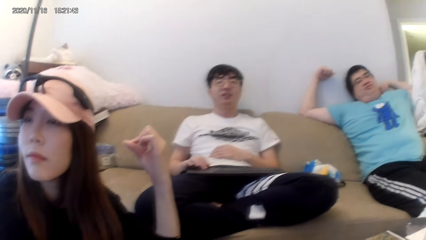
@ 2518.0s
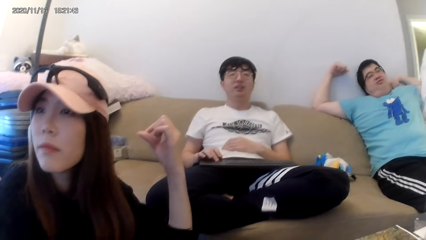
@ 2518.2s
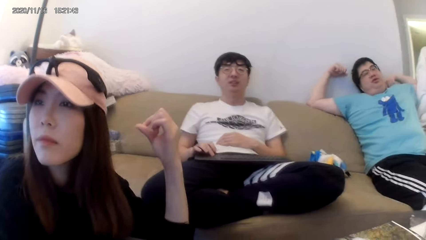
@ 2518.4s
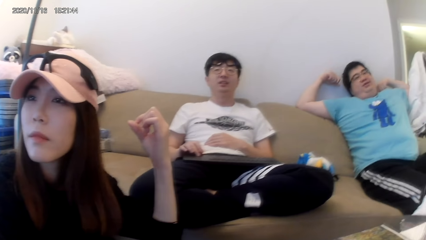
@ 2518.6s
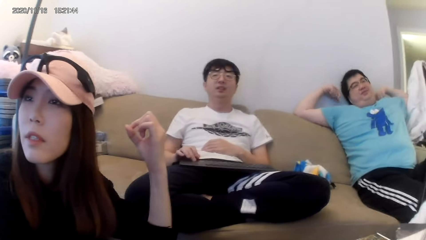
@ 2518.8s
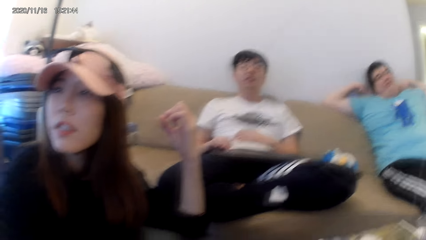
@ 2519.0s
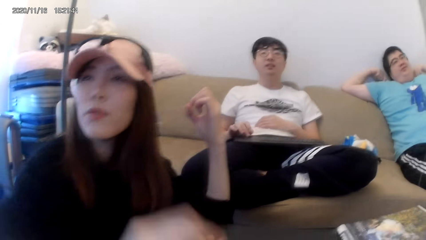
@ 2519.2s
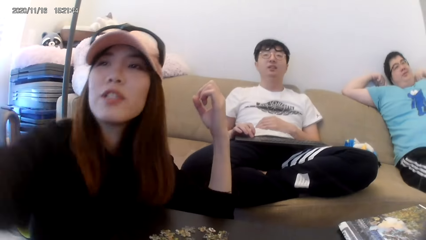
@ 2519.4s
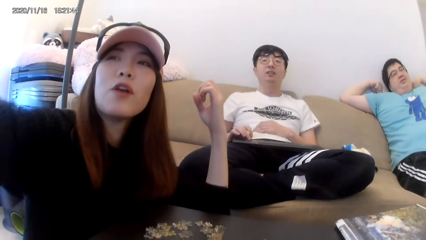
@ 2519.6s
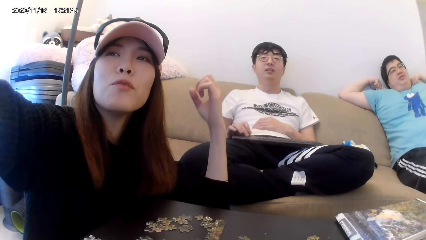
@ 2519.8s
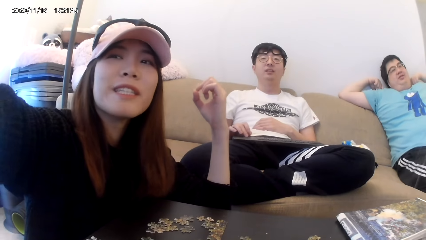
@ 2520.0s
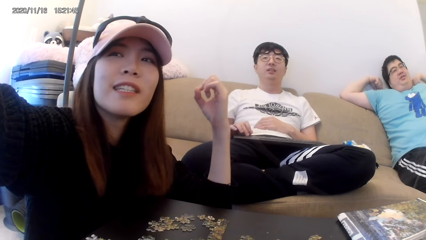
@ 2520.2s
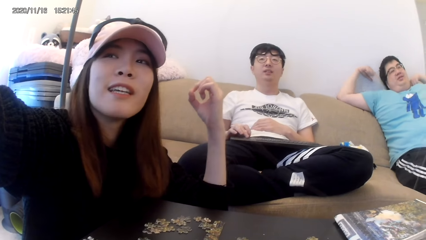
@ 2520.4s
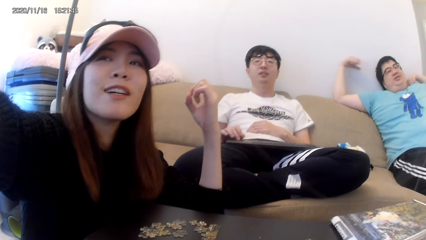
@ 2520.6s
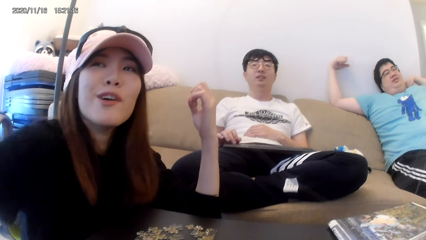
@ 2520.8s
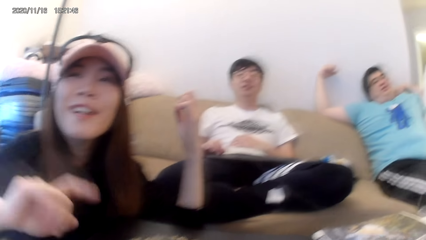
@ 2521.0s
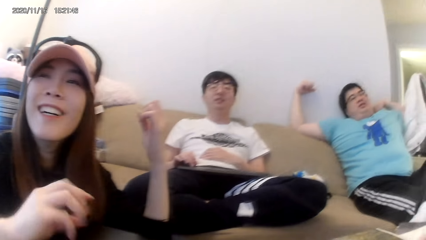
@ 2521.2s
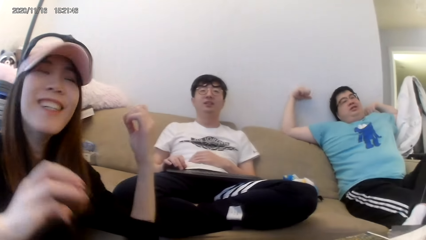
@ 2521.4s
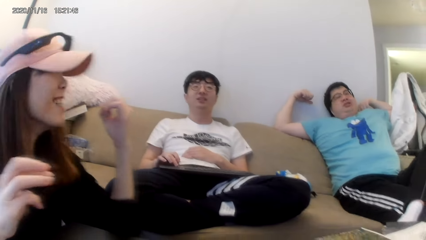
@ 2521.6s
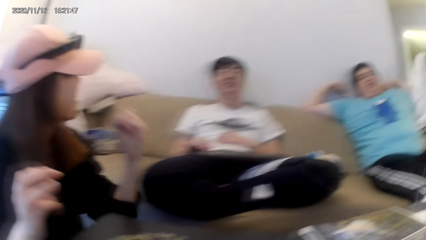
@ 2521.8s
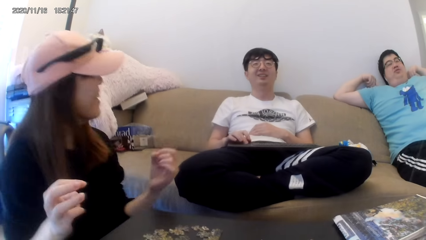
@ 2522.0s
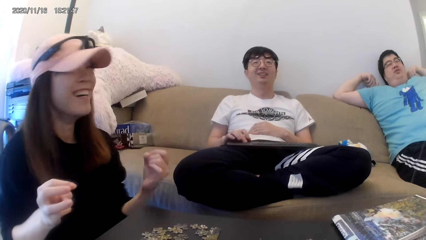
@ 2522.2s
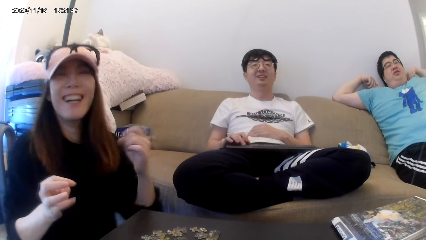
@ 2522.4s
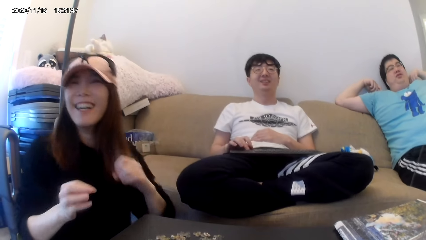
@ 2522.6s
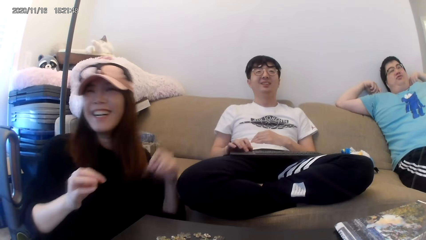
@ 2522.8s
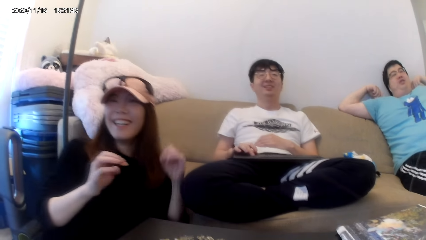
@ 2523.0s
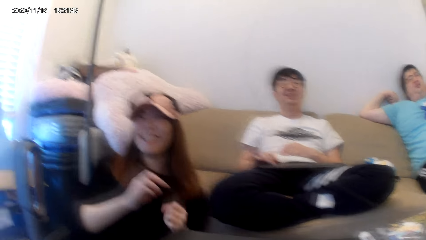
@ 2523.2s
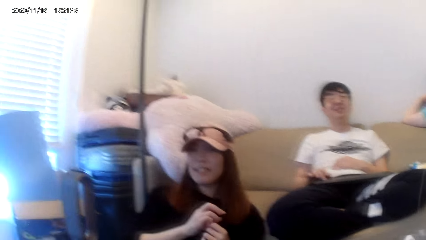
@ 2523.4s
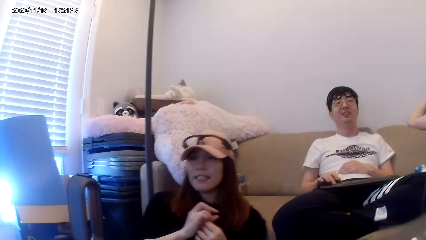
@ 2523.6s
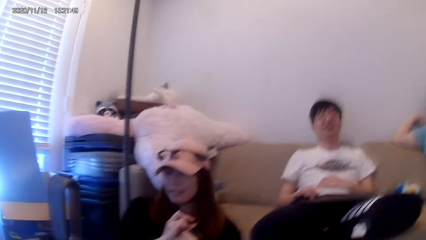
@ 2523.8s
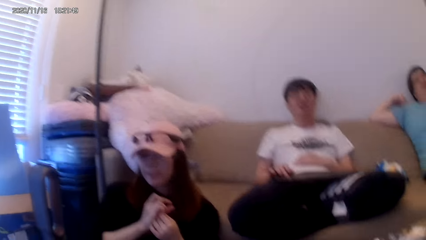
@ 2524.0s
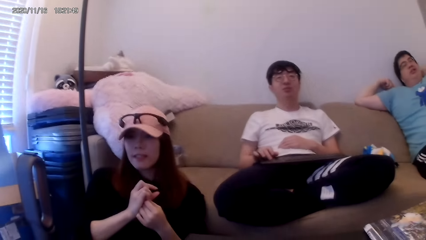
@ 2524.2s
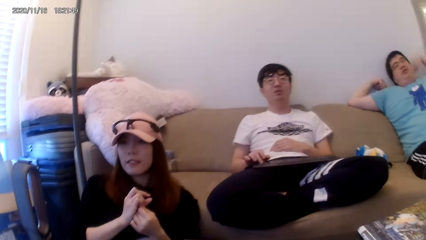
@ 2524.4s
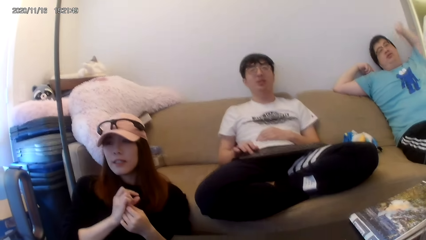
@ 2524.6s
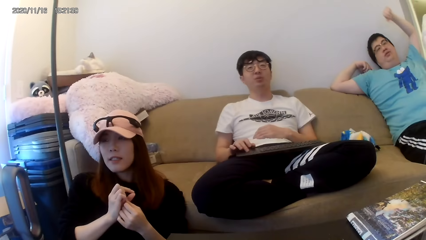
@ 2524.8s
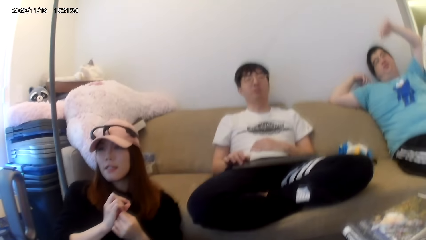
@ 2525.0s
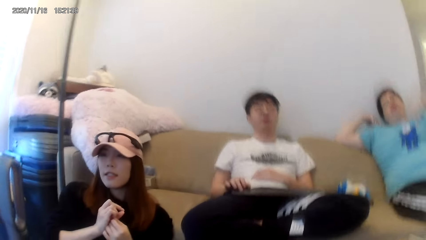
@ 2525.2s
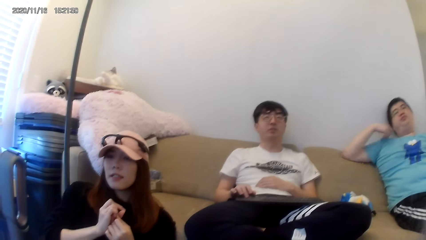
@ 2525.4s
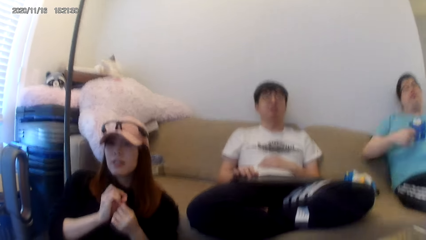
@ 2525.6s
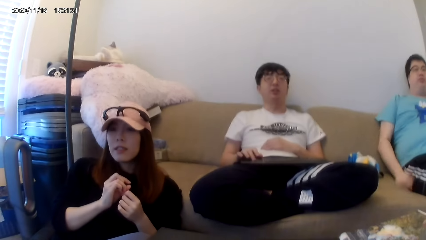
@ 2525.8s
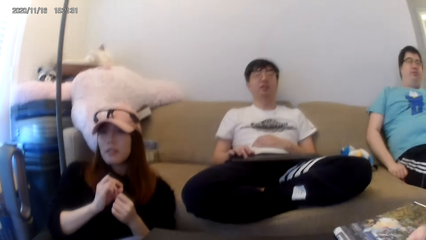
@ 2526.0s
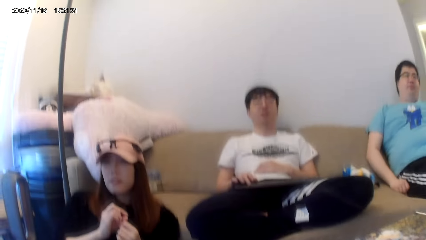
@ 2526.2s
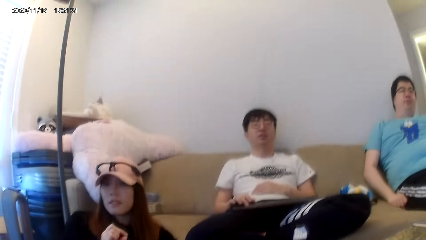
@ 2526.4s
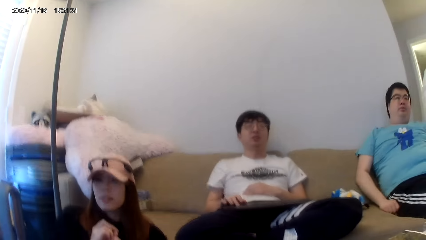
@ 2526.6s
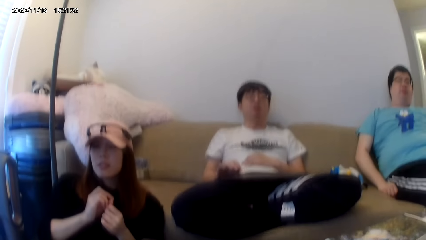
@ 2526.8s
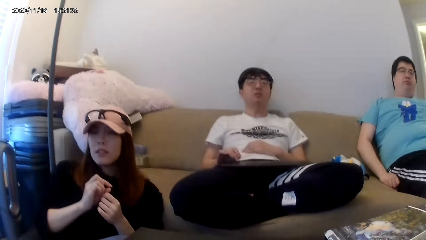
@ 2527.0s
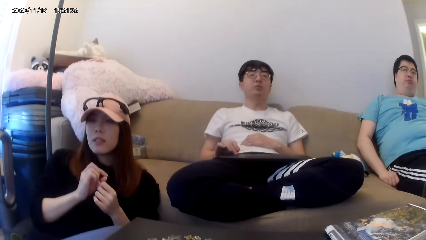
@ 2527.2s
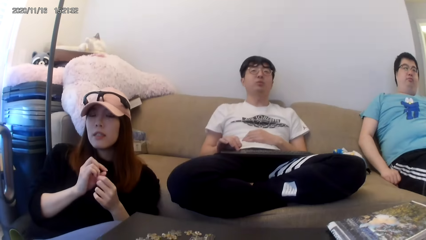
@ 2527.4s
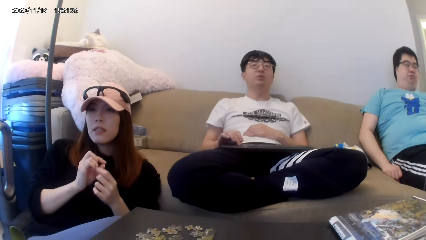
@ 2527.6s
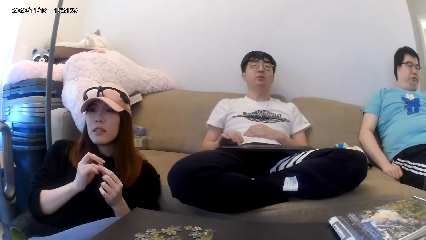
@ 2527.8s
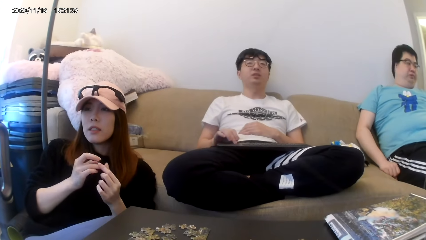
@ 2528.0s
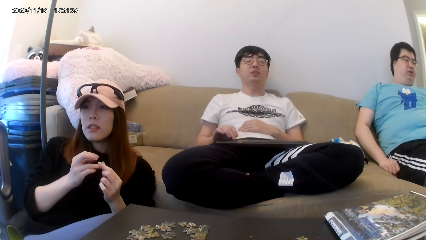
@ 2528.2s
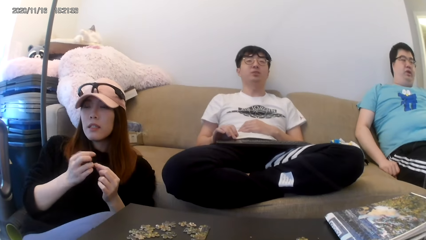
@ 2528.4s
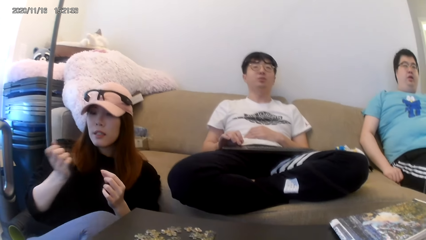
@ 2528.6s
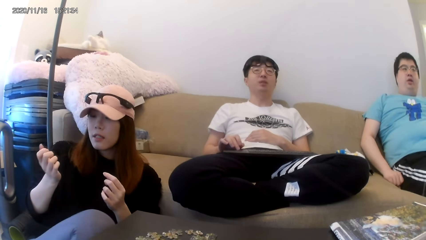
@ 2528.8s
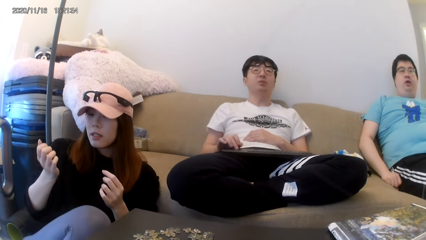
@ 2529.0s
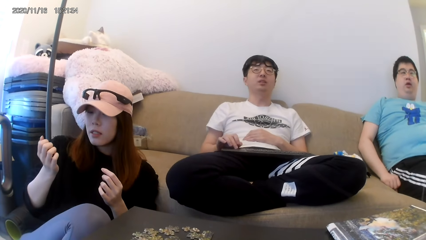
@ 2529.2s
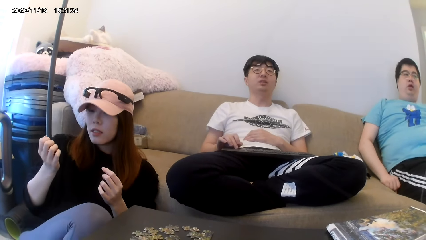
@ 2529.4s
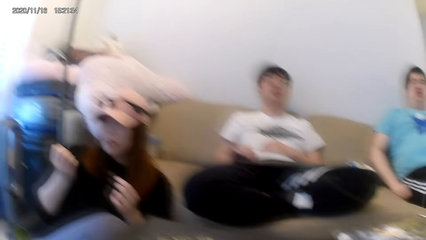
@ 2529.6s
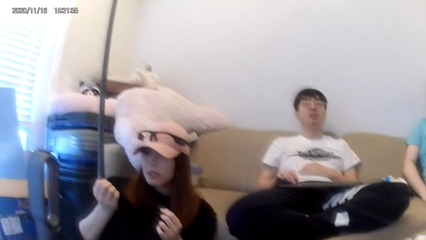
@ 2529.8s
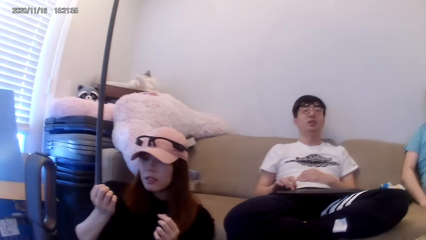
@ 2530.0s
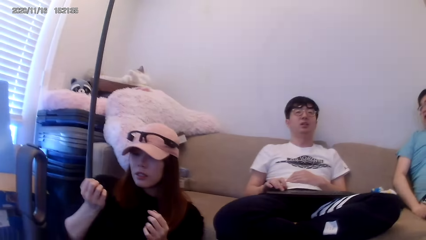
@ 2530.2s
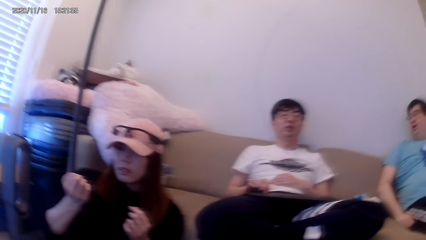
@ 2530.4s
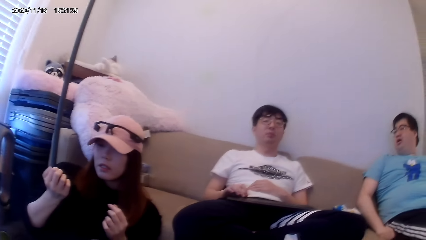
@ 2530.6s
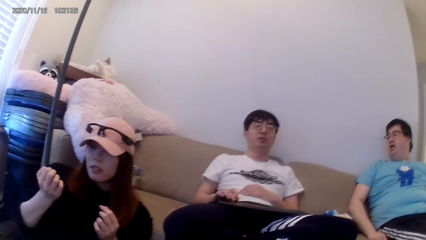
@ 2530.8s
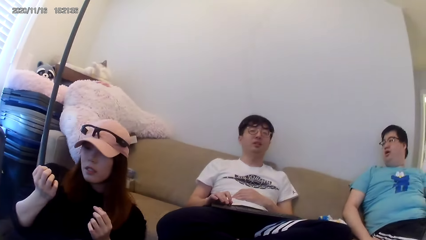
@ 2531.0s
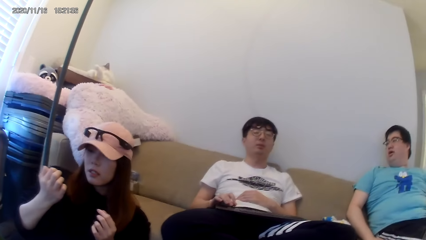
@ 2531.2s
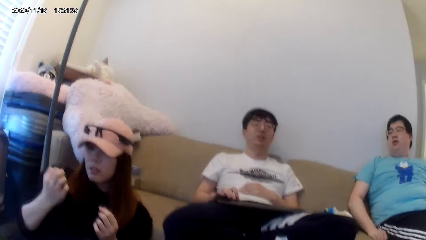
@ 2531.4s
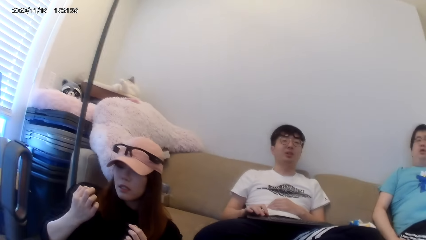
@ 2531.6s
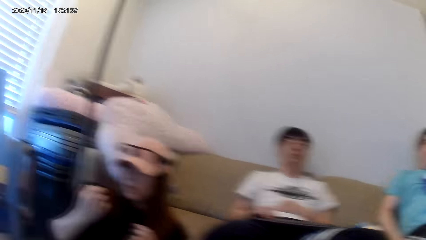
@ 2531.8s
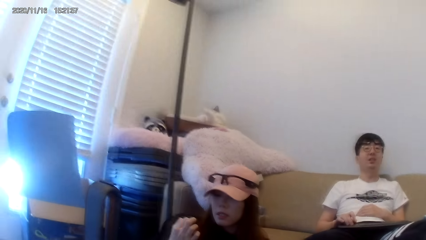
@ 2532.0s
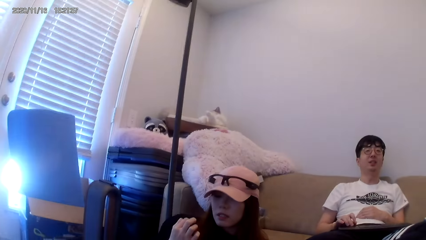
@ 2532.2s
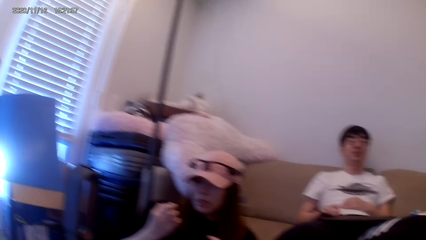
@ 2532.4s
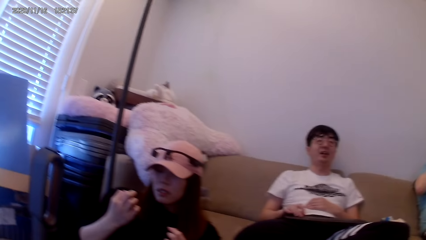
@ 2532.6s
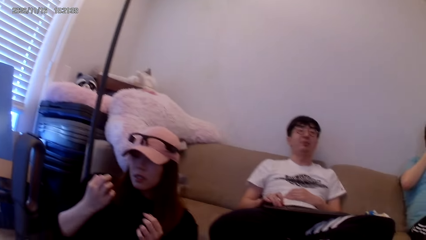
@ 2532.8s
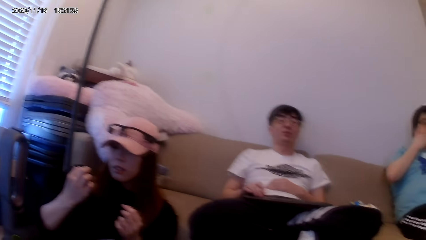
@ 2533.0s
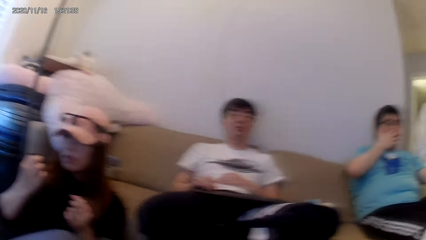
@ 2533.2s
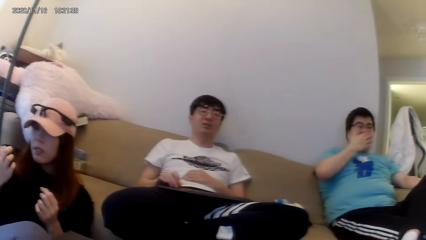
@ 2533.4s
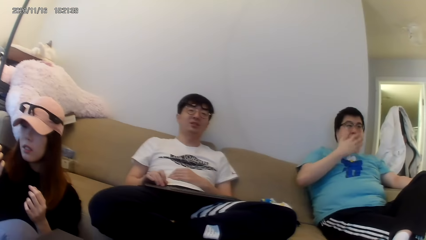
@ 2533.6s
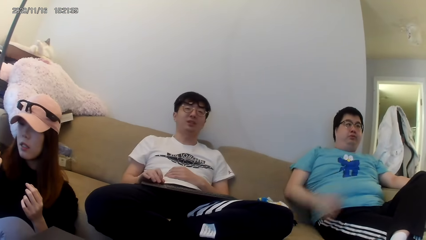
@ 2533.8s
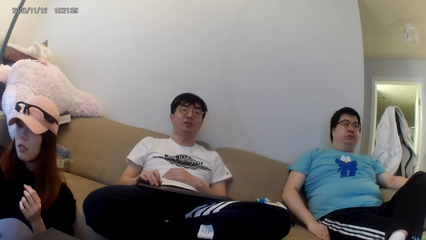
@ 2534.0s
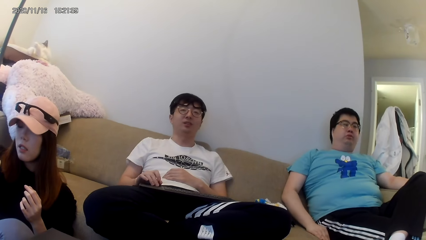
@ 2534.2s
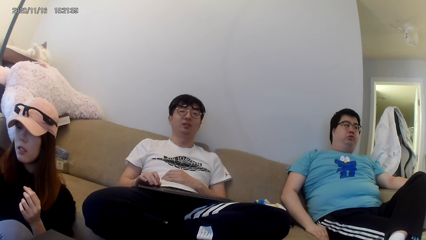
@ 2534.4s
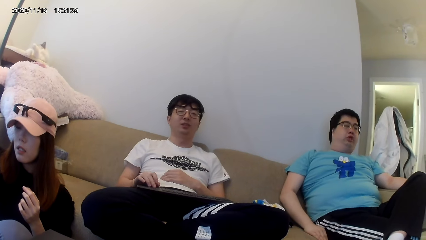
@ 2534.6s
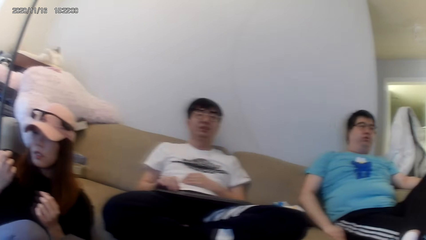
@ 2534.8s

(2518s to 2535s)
The woman looks at the fingers.
